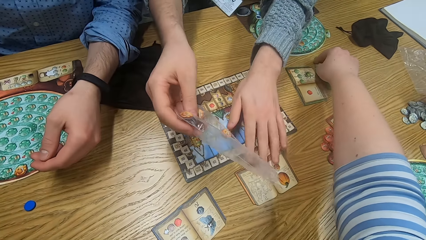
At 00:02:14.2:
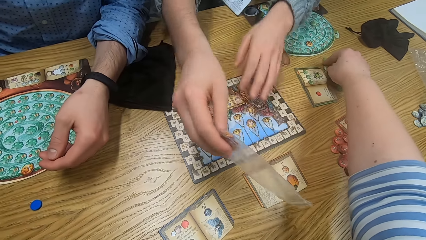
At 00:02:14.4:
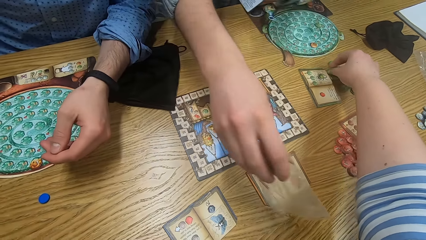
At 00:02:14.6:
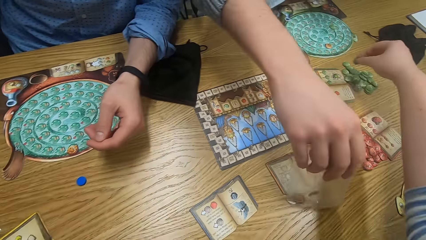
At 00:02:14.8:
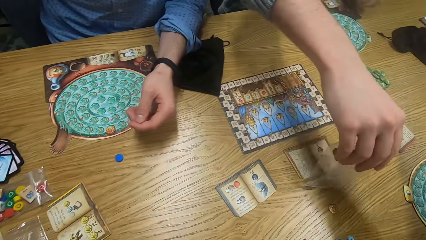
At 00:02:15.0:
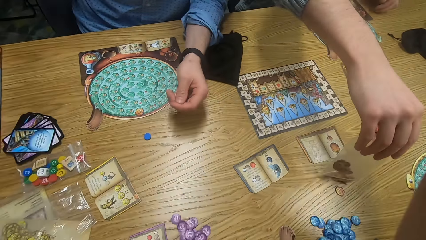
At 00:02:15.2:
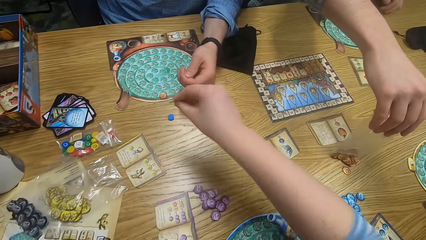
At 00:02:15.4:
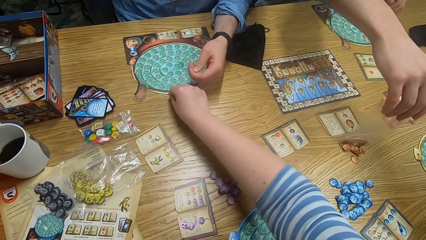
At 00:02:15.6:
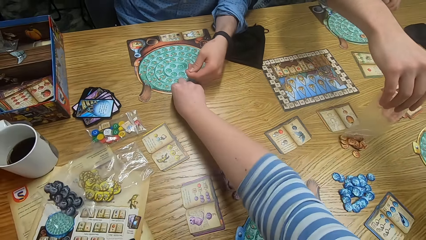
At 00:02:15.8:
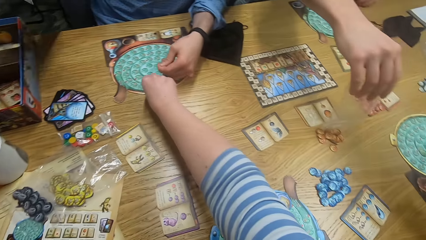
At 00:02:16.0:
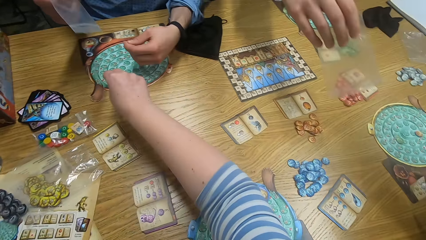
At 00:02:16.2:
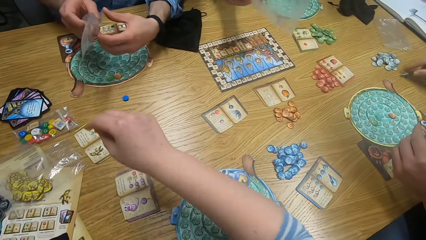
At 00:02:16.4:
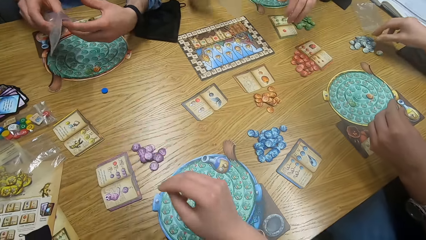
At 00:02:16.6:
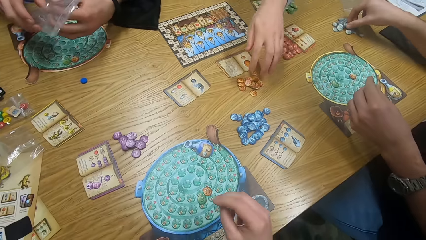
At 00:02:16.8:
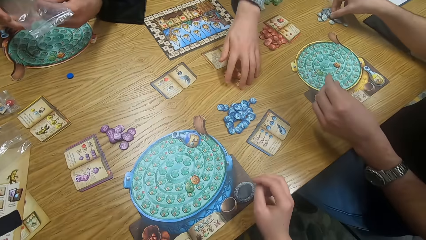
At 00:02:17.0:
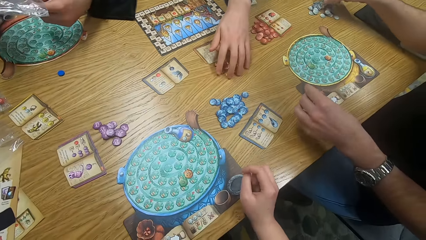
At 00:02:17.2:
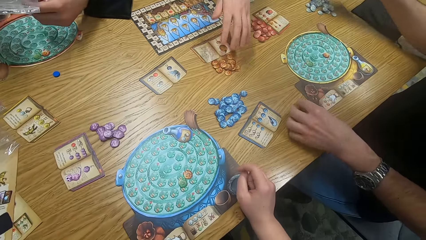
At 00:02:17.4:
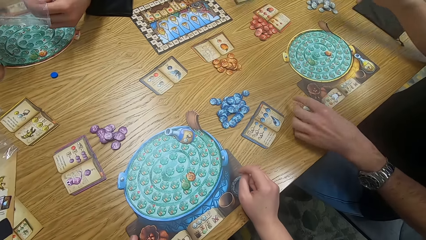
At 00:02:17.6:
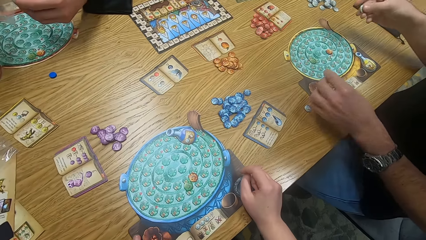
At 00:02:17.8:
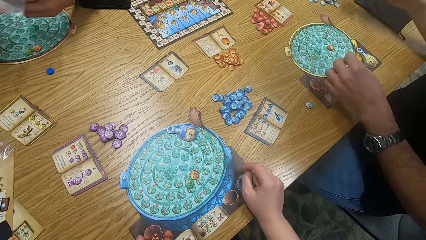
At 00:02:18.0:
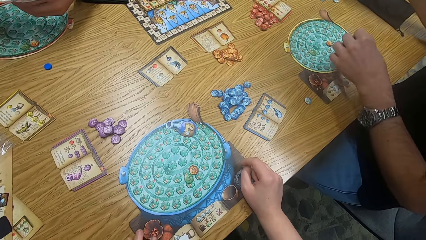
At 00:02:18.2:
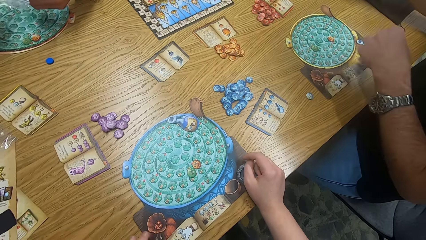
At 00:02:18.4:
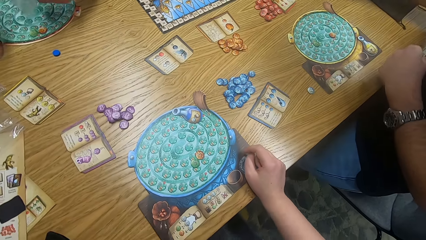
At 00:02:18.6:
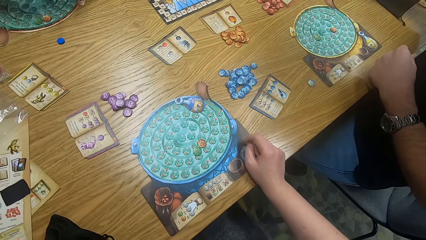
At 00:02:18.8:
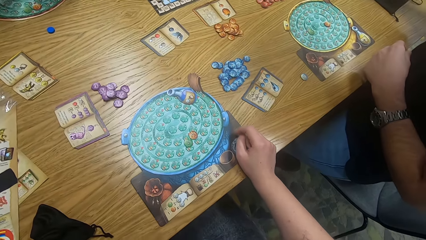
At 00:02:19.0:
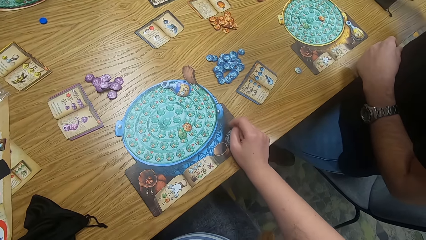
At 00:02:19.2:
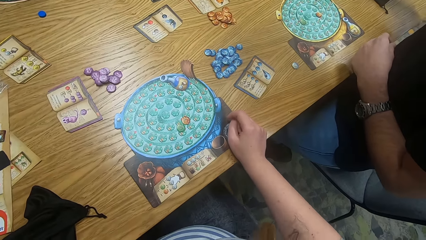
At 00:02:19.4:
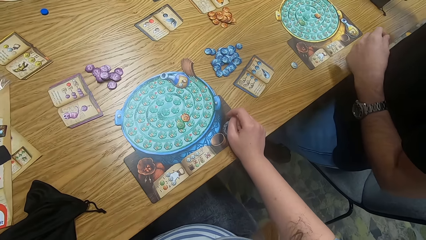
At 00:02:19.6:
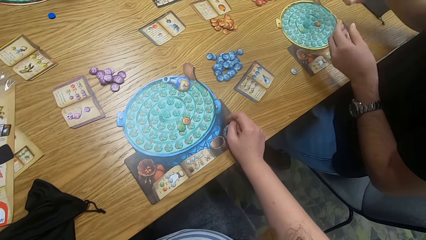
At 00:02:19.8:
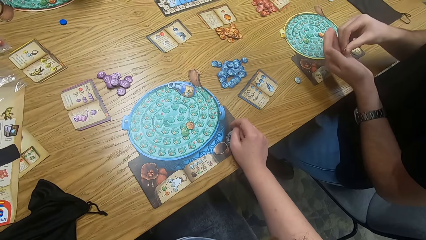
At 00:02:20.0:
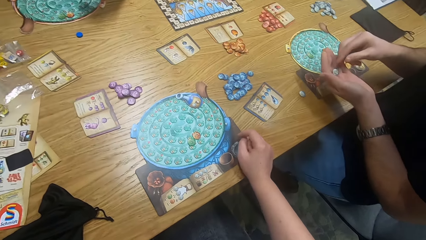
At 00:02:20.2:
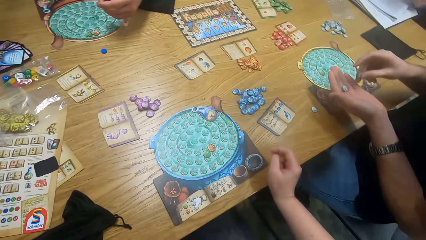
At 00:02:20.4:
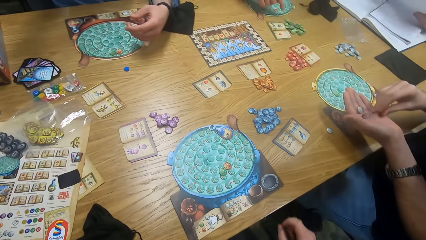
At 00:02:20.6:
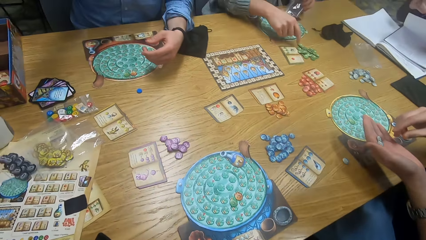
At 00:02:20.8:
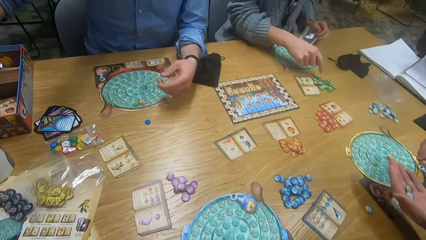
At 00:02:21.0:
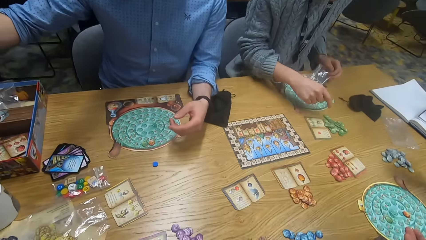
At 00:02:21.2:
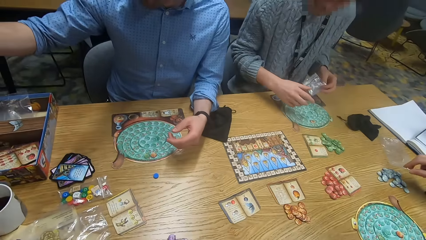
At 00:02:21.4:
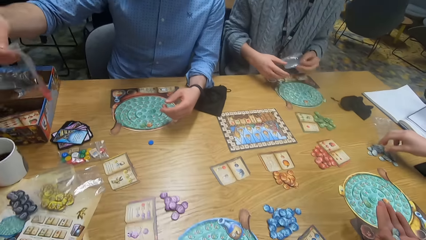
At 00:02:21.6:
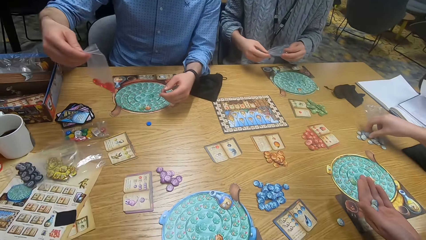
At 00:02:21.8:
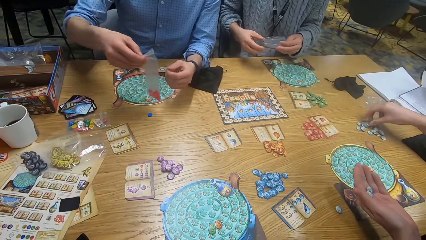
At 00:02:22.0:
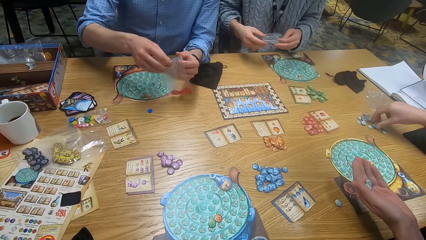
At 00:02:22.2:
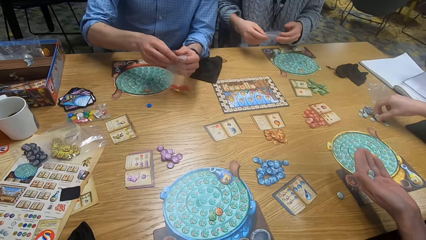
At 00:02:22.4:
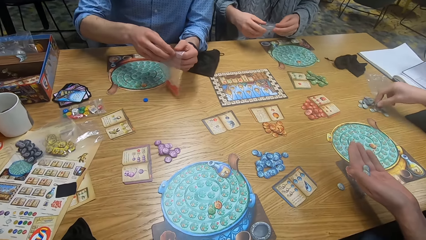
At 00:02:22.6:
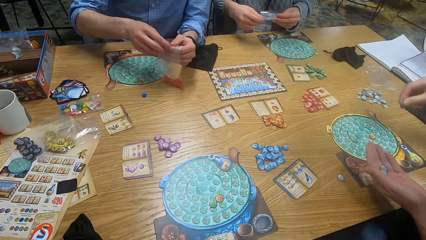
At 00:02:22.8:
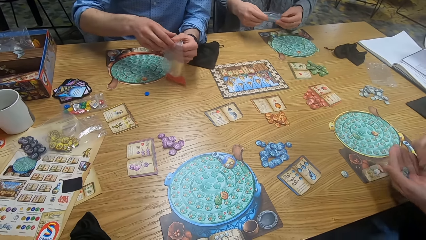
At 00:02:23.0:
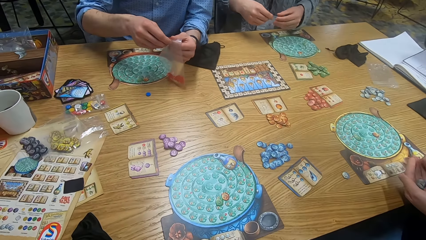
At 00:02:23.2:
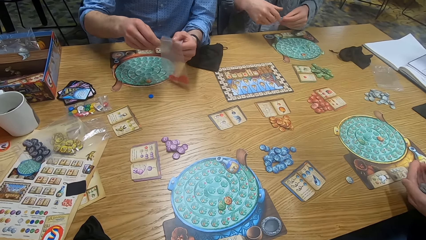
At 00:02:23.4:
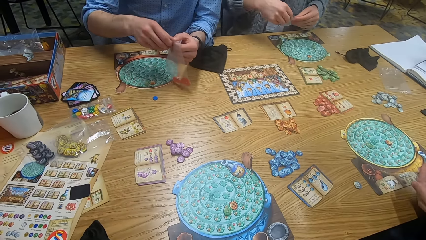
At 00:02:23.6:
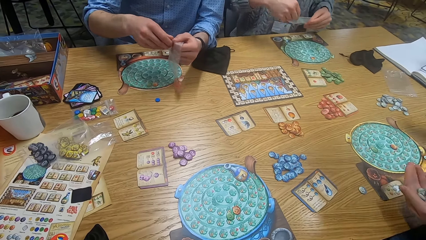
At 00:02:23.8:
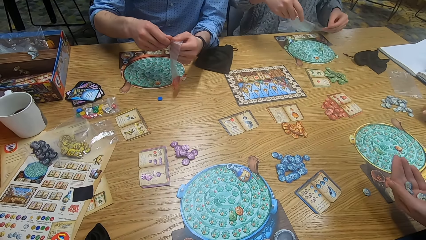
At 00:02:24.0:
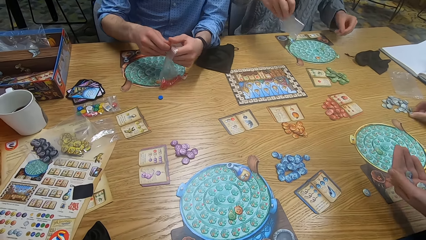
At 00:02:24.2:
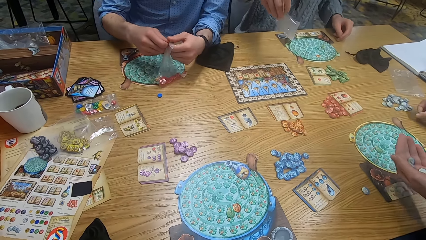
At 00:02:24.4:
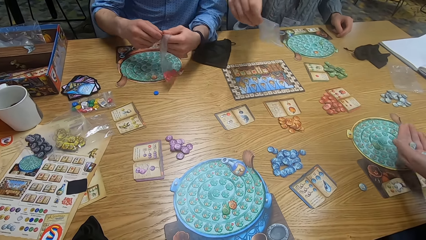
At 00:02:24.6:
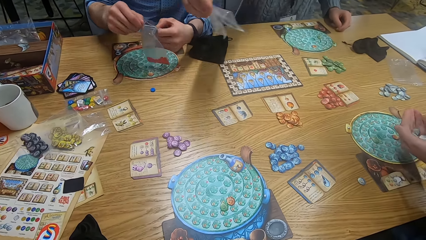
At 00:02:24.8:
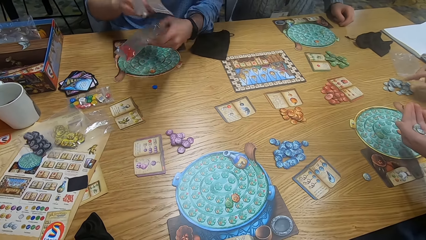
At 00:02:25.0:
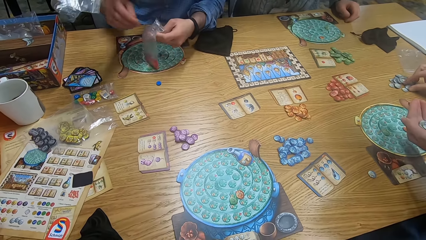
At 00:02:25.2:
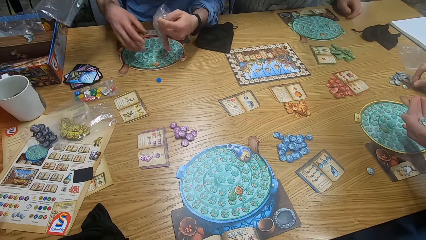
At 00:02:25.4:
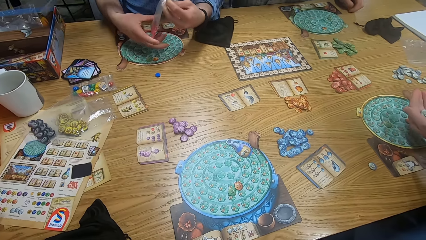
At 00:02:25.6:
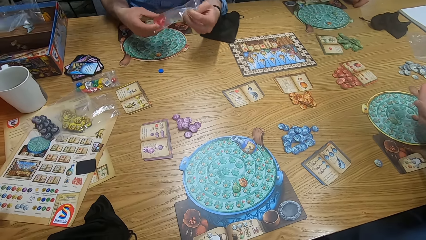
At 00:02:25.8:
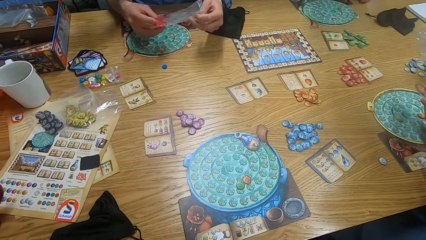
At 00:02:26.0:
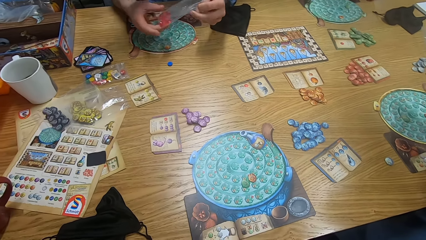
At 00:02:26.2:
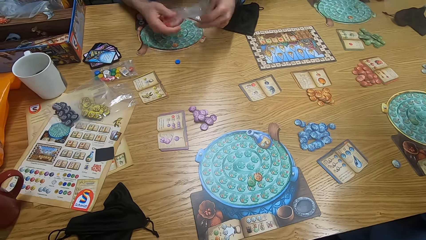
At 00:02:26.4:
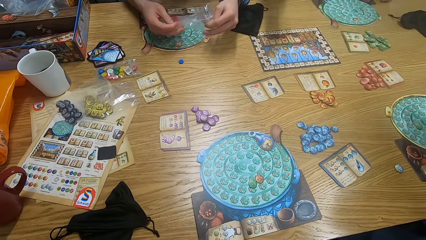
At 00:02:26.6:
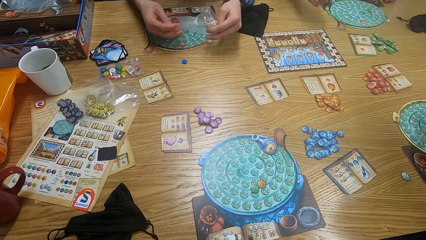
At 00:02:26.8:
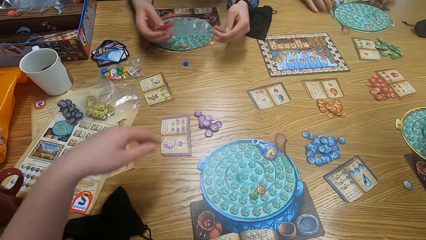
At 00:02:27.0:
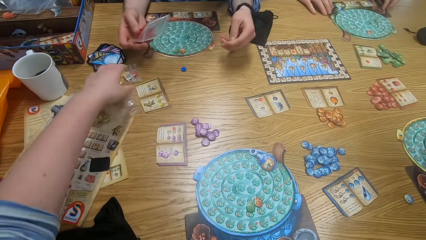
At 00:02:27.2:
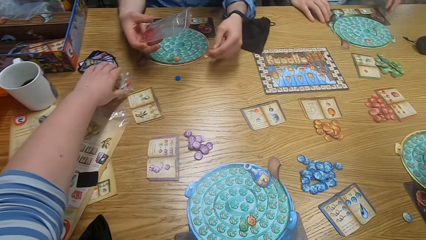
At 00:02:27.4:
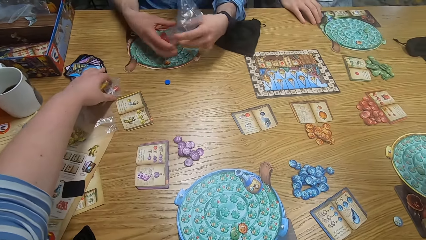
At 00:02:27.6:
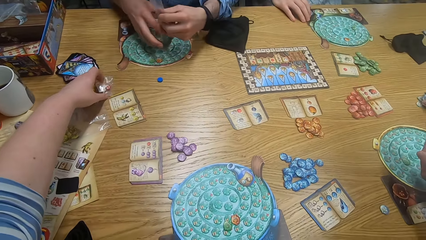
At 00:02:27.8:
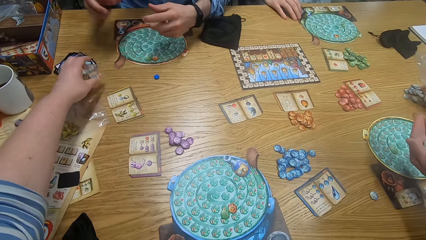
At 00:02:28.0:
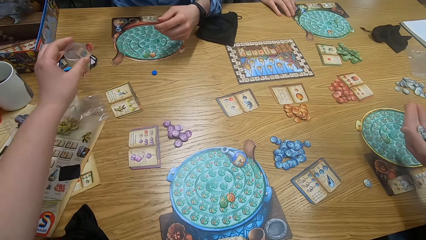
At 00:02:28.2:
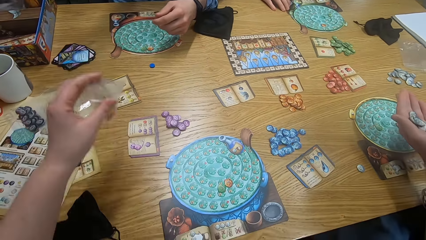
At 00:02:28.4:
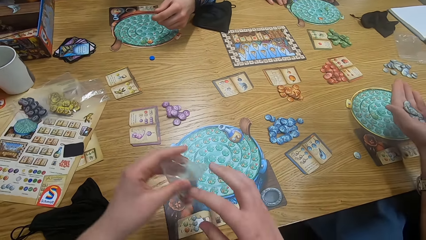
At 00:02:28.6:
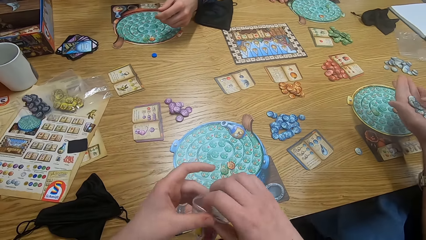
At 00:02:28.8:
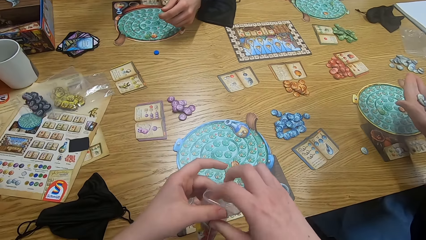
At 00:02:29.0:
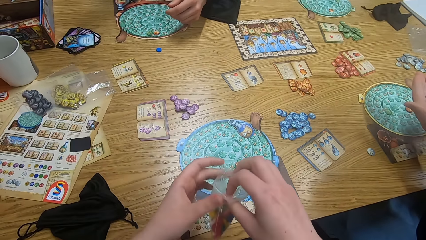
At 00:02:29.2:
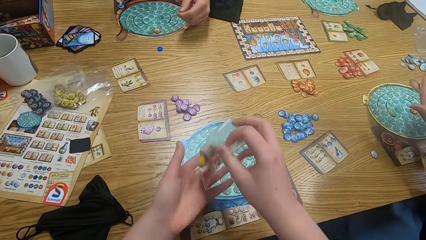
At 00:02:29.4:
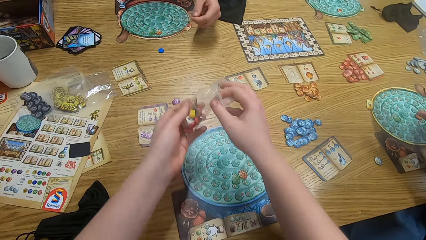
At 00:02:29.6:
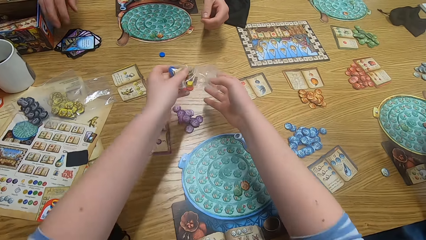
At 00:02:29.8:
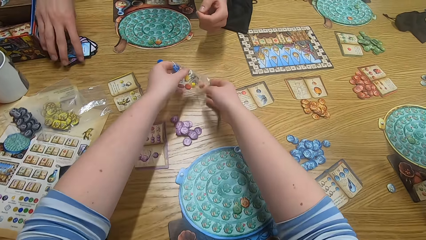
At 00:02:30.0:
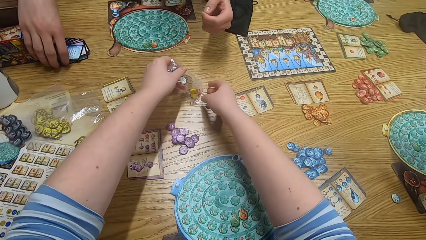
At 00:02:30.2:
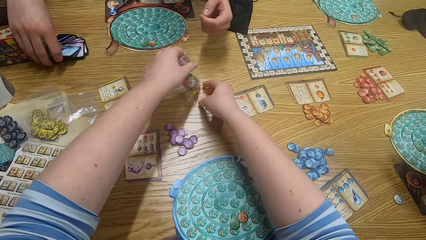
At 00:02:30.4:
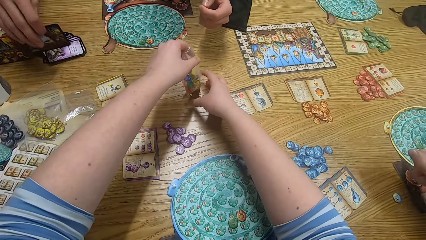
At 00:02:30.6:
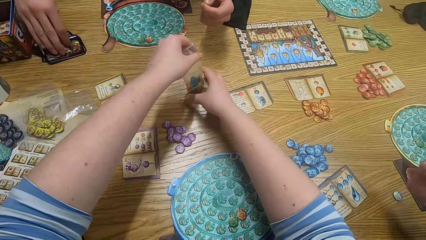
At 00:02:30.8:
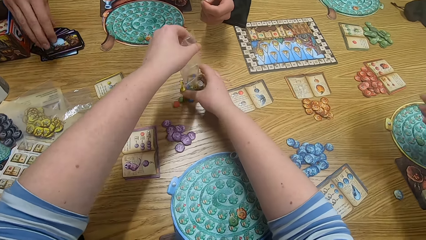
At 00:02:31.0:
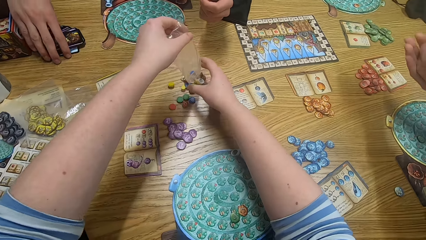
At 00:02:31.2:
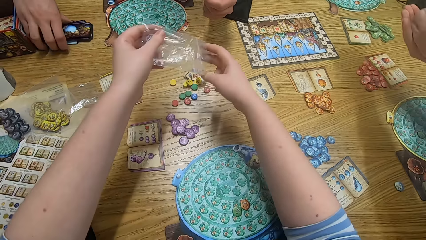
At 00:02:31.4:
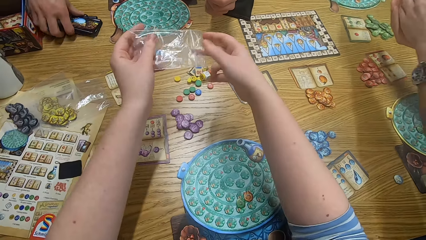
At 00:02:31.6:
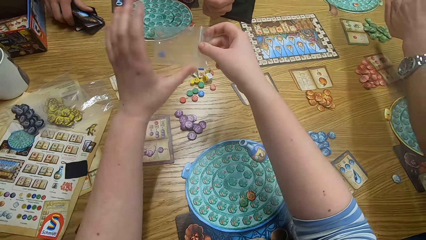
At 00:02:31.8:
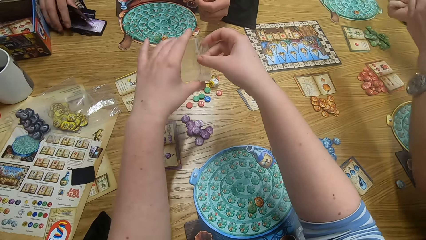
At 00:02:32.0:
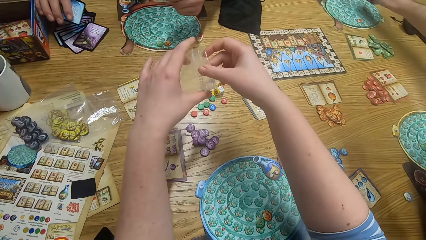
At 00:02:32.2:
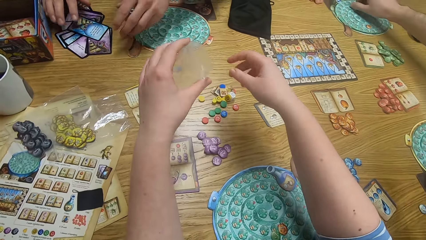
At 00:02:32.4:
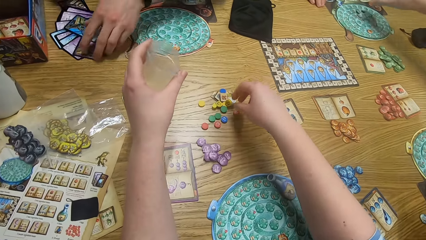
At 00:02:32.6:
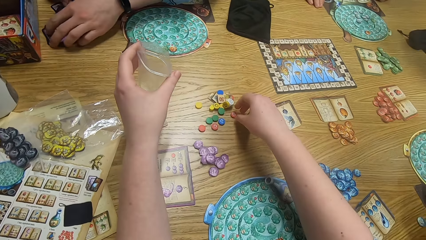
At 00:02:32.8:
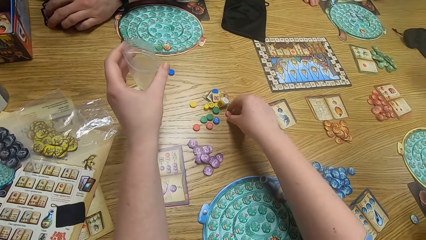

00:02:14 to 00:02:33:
The camera wearer plays the game. A man pours tiles on a paper on the table. The camera wearer picks up something from the table. The man pours something on the table. The camera wearer looks around. The man picks up something. Another man holds something. The camera wearer looks around. A third man picks up something. The first man holds the paper. A person holds a plastic bag. The third man picks up the paper. The first man holds the paper again. The camera wearer plays the game. The person opens the plastic bag. The camera wearer looks around. The first man places the paper on the table. The third man holds the hands. The camera wearer picks up the paper or tiles from the table. The second man holds something. The camera wearer holds the paper. The second man moves his hands. The camera wearer places something on the table. The third man picks up something. The camera wearer pours tiles on the table.
